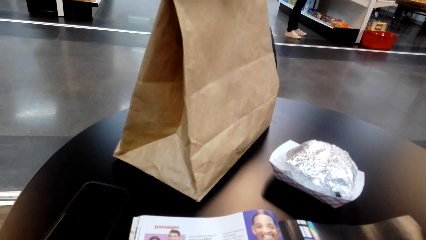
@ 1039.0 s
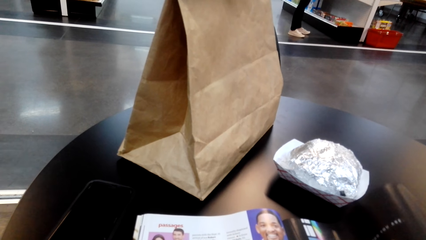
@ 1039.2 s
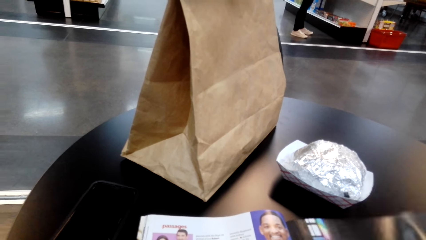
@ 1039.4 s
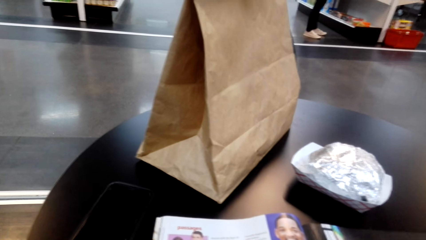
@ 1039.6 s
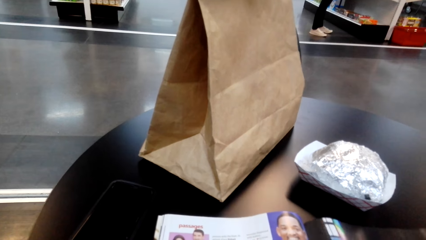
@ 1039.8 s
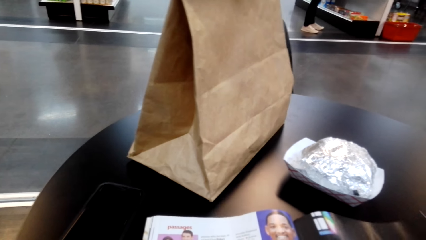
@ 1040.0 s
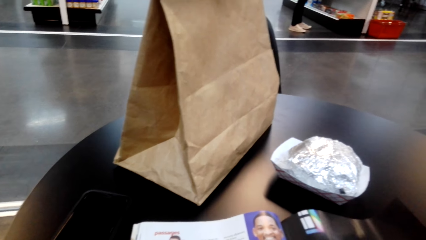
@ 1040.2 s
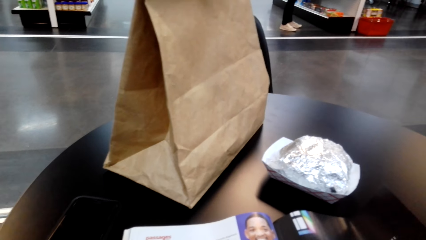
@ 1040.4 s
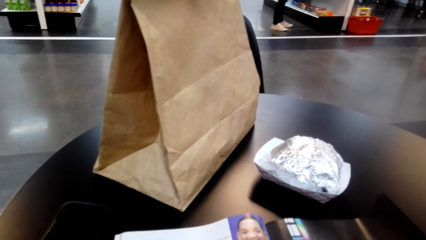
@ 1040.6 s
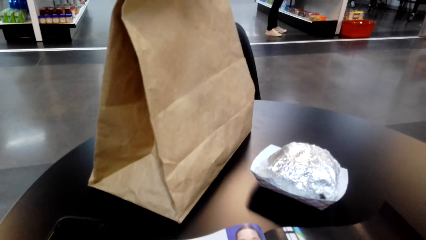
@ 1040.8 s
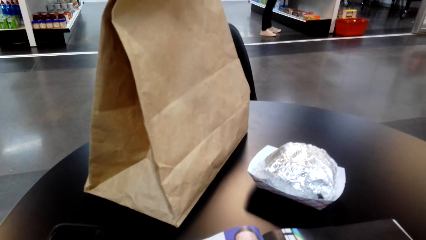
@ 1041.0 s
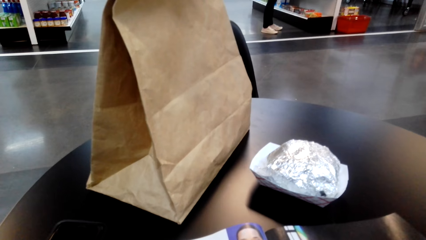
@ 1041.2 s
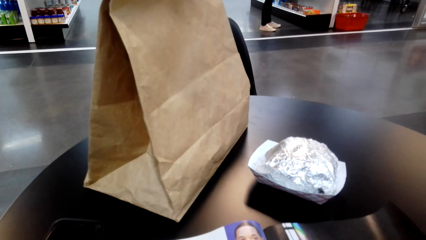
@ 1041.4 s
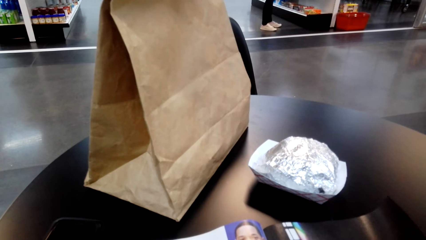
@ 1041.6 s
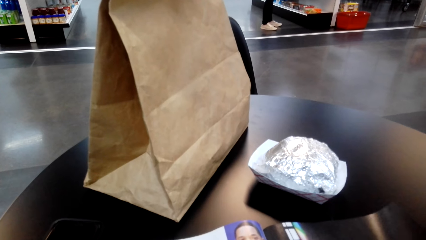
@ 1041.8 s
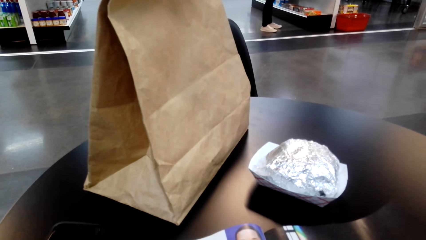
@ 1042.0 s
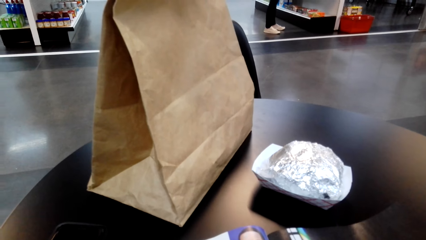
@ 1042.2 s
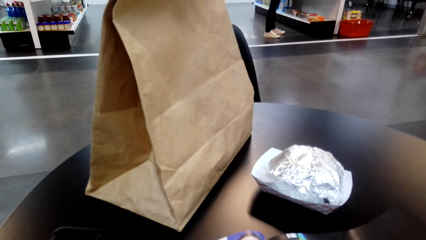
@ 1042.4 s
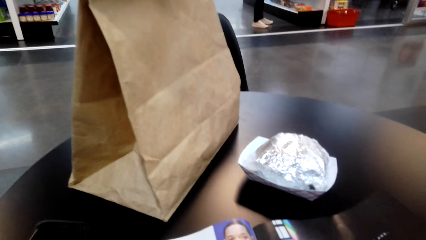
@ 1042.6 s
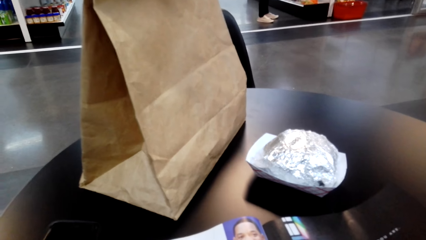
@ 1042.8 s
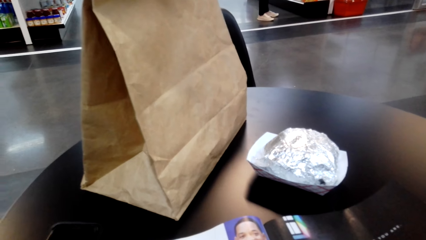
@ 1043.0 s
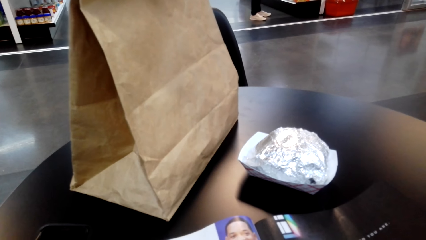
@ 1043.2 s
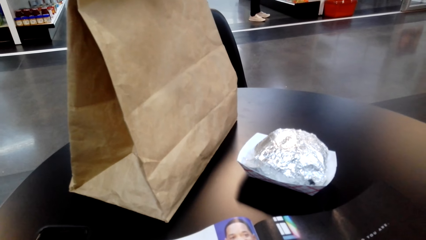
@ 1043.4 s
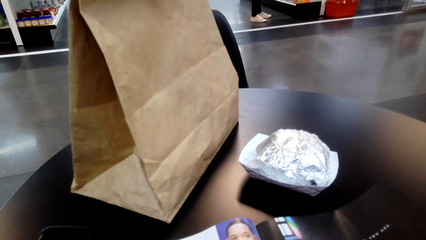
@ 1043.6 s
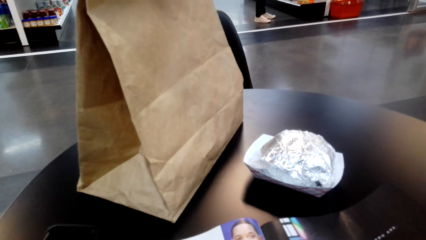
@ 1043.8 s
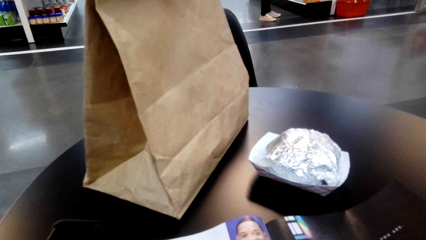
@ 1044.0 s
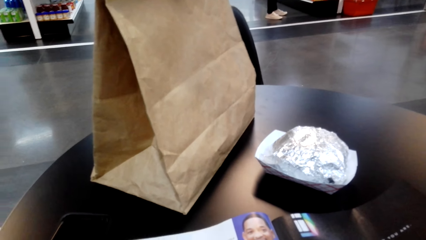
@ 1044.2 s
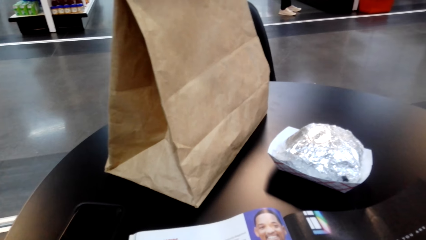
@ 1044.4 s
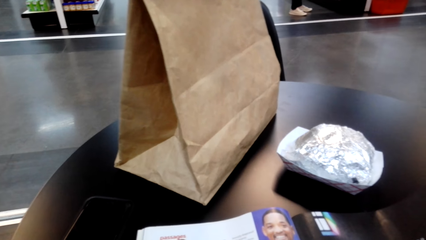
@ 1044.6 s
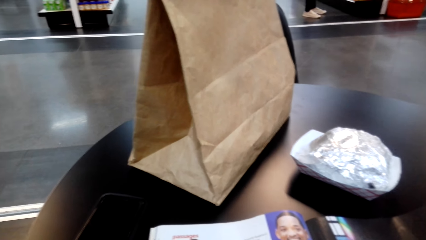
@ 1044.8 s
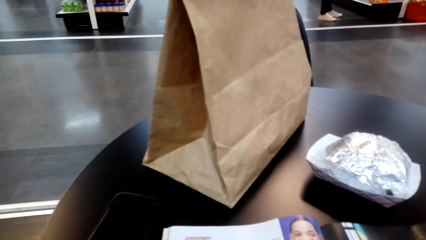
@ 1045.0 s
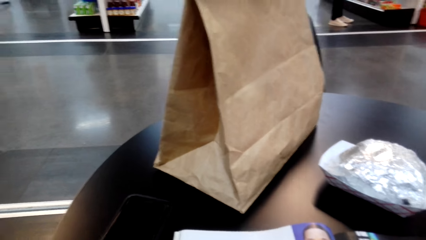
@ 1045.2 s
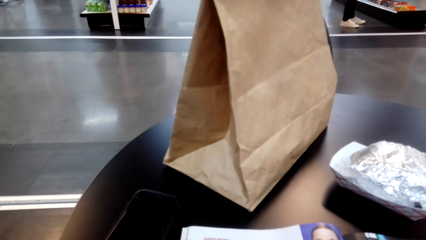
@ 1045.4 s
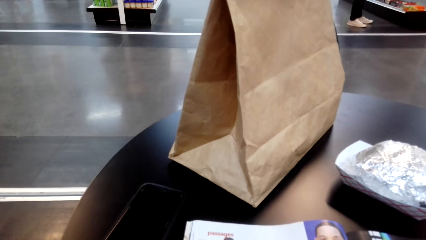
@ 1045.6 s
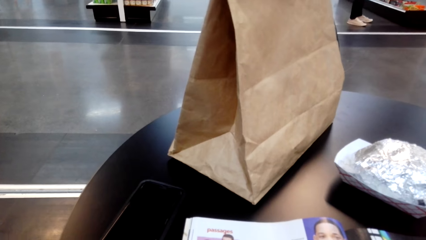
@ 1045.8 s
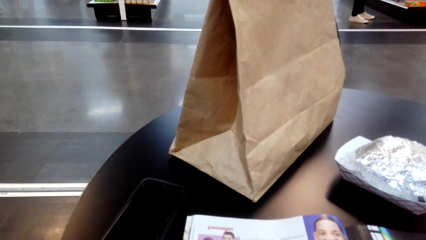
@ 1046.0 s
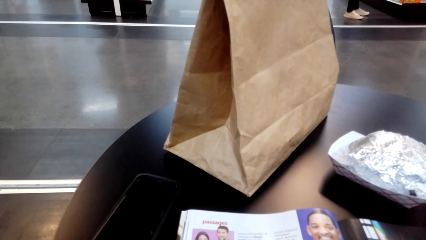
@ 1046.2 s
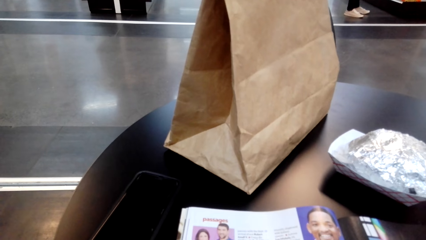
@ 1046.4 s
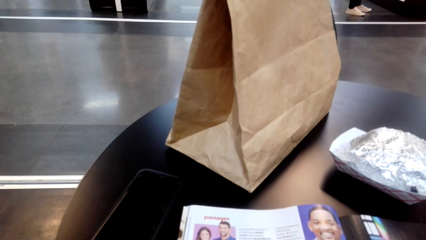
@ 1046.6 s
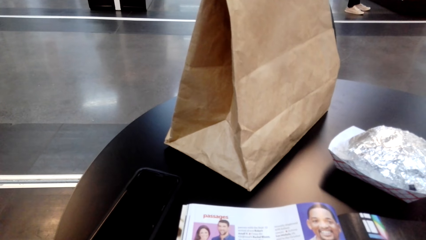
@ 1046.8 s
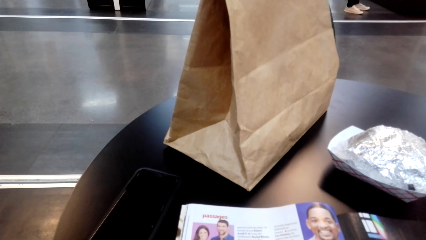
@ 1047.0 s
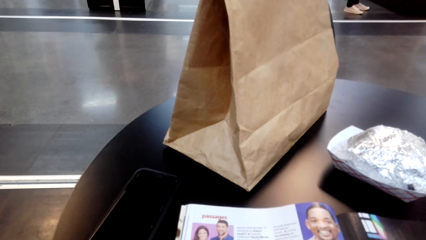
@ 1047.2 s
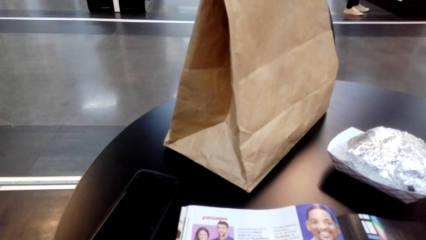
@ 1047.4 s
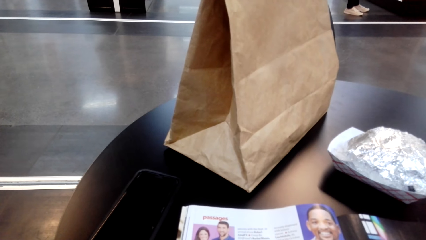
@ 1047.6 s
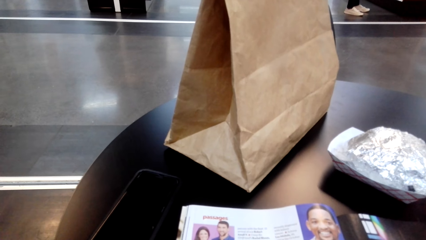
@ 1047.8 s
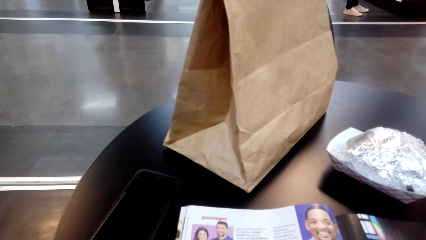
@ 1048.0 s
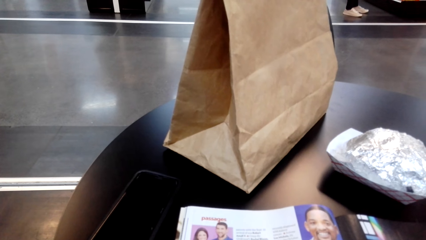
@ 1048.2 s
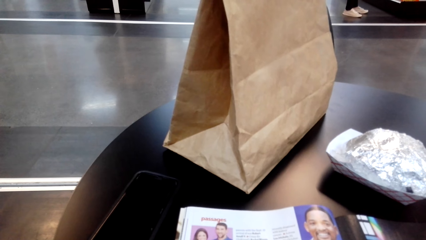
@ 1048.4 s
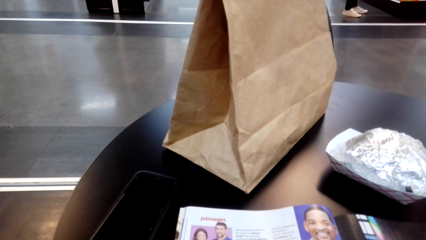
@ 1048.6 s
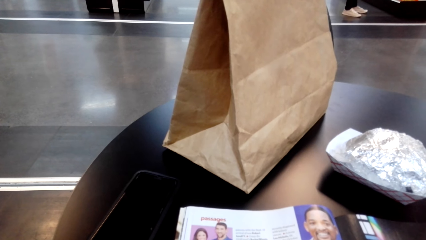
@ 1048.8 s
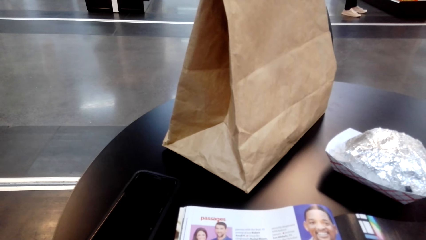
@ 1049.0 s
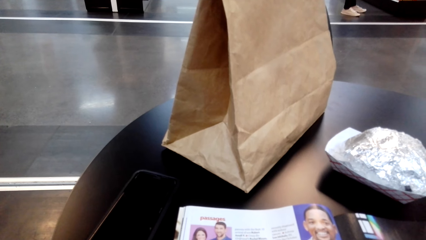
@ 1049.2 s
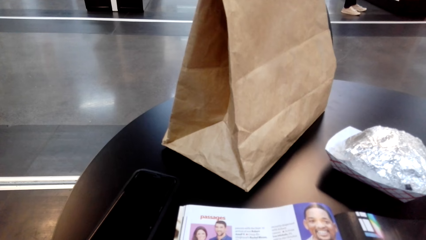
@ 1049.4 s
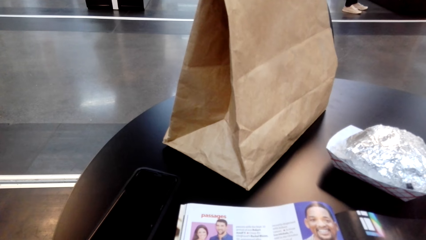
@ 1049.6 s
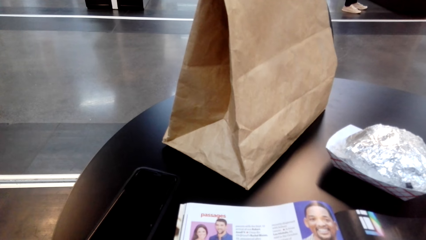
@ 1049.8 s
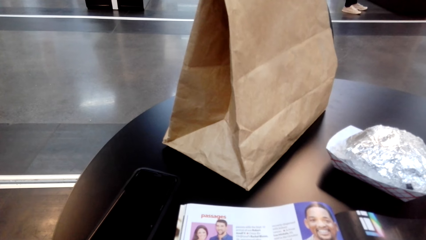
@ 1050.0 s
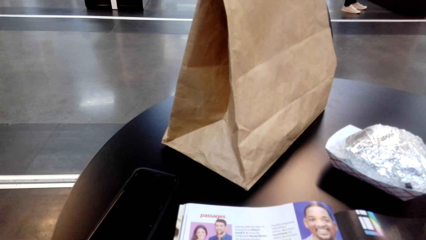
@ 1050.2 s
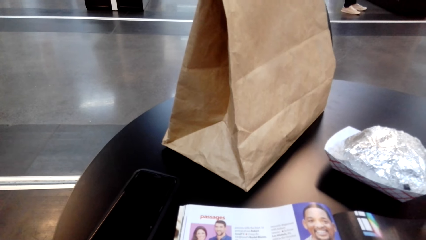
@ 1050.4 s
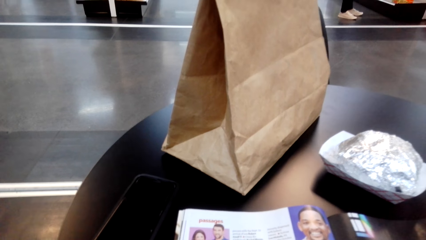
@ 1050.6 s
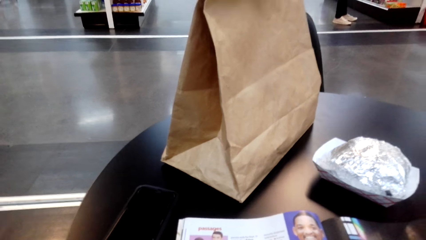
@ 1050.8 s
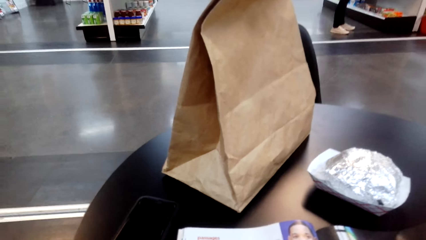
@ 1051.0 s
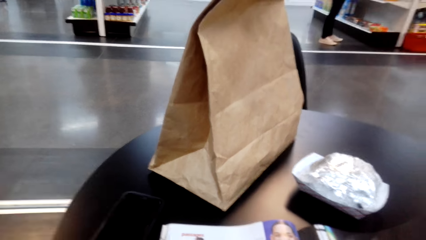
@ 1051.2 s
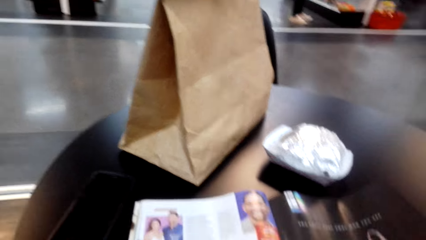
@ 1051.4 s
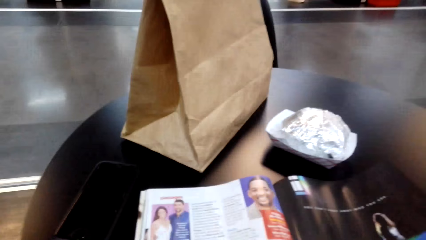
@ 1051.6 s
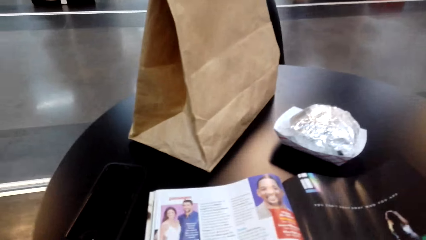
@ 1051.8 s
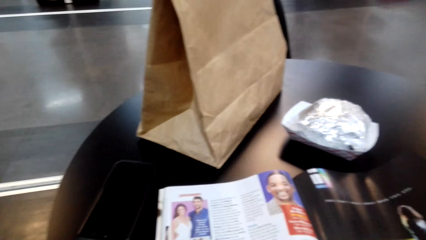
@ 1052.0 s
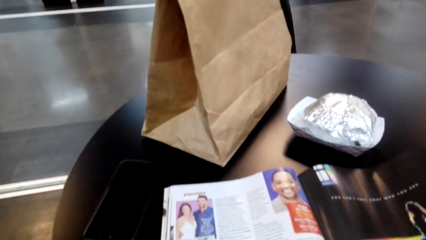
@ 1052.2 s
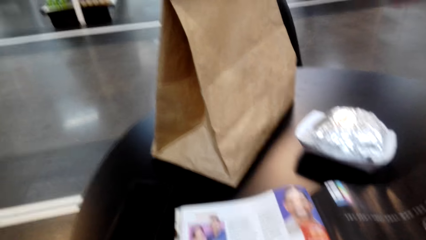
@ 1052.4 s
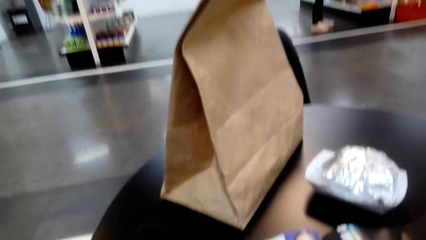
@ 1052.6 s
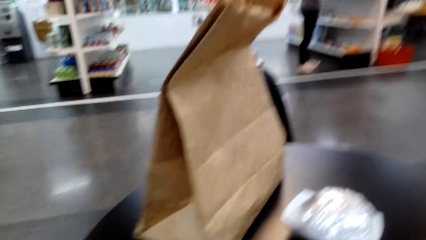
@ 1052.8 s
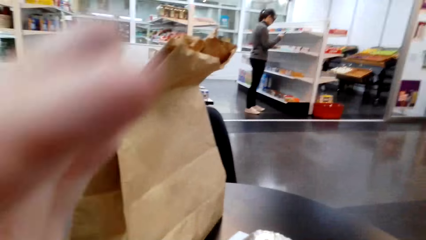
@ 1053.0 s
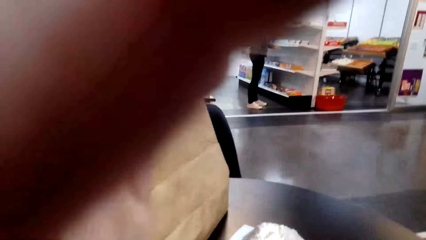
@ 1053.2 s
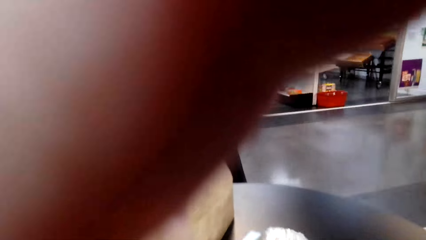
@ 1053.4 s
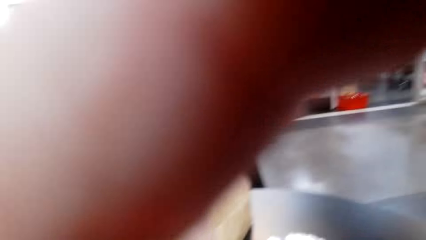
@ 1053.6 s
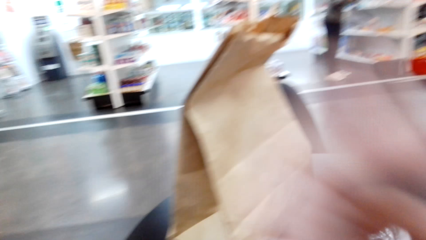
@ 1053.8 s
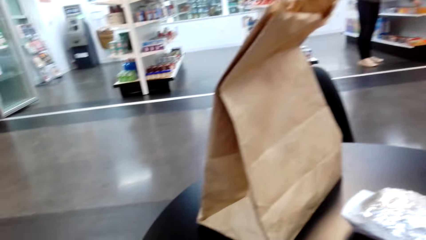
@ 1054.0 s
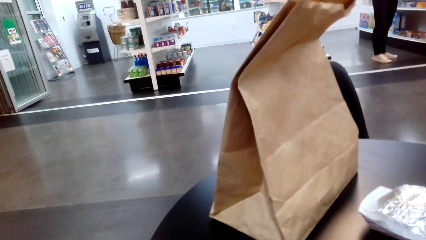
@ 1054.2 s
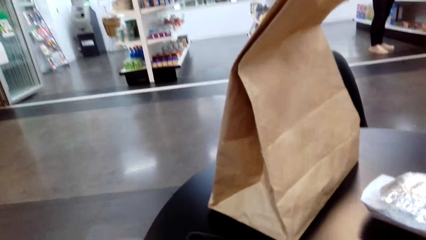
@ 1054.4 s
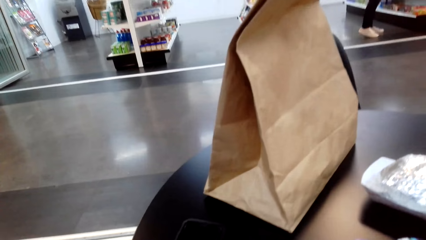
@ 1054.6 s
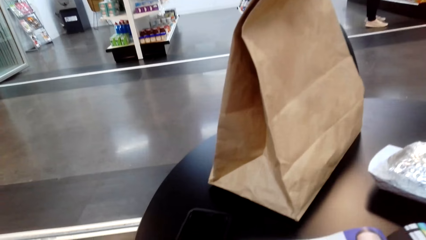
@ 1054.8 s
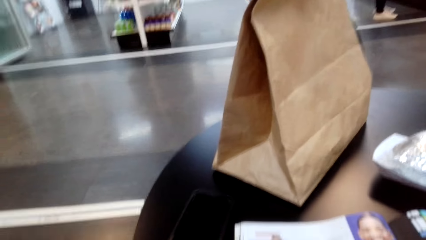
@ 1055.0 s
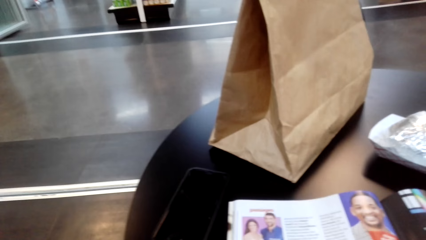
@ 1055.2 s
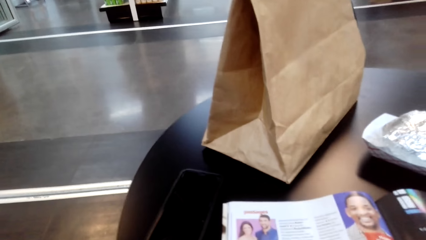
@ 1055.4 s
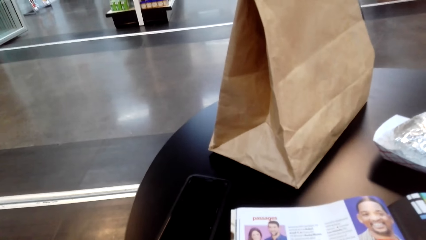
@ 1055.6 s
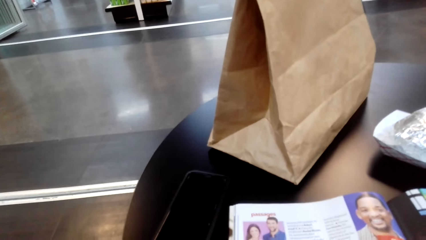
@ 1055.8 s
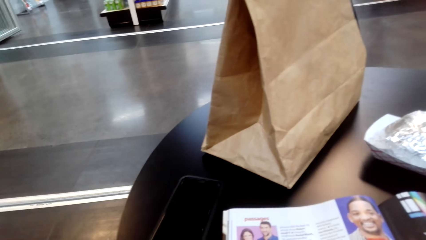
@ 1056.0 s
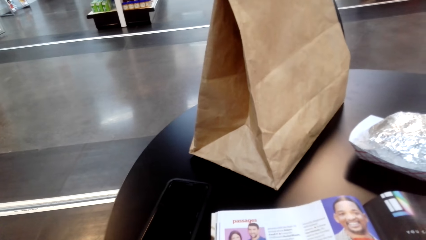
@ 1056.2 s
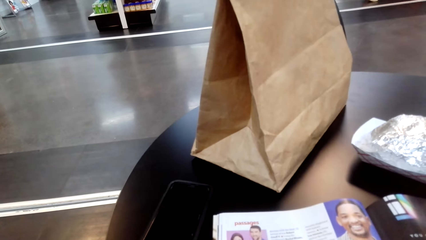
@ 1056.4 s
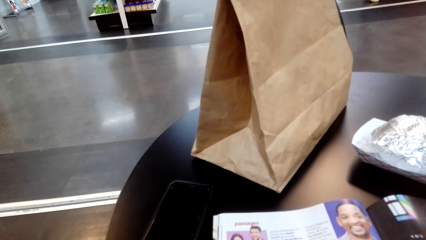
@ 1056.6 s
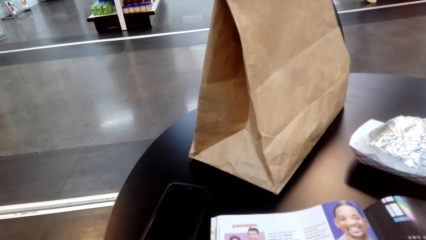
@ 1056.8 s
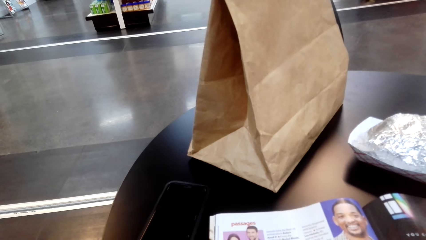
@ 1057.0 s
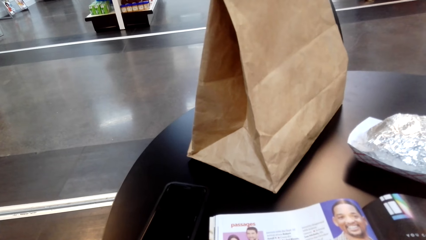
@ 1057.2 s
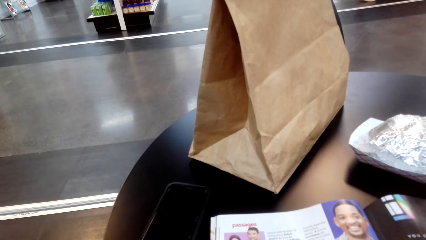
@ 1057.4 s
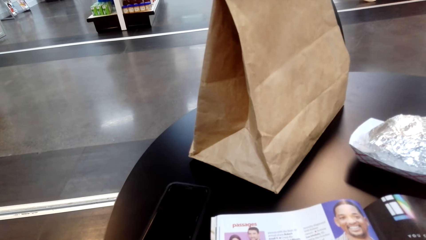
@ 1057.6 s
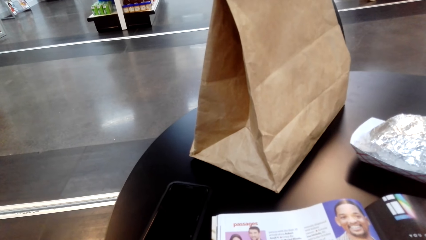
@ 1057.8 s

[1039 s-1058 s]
The camera wearer adjusts a camera. They read a magazine.
